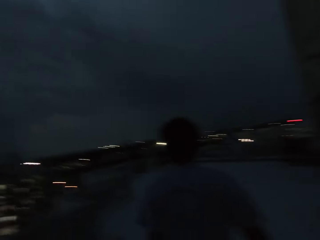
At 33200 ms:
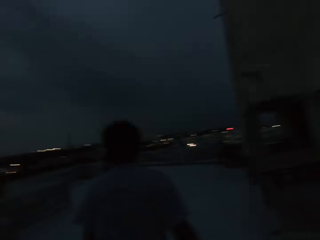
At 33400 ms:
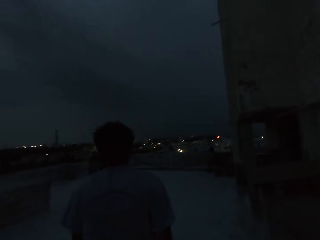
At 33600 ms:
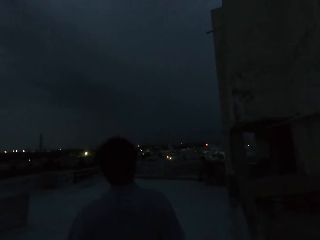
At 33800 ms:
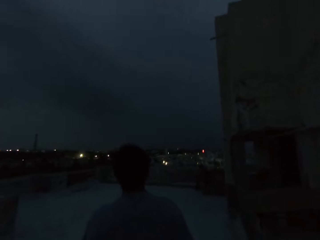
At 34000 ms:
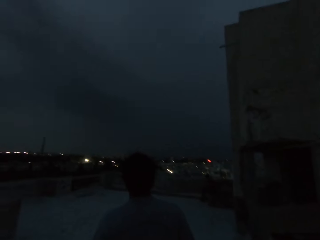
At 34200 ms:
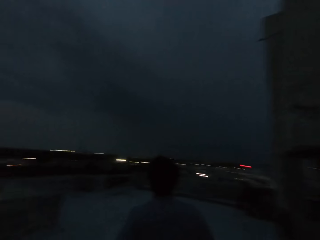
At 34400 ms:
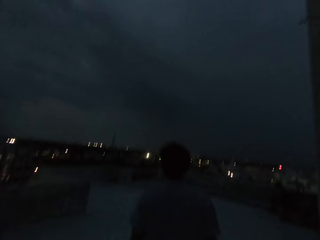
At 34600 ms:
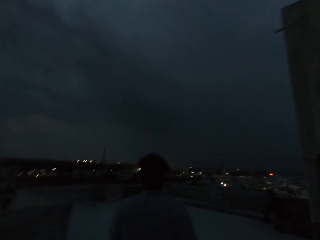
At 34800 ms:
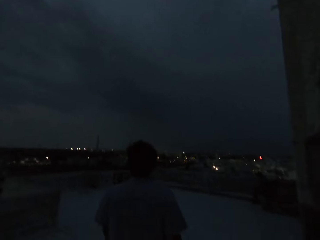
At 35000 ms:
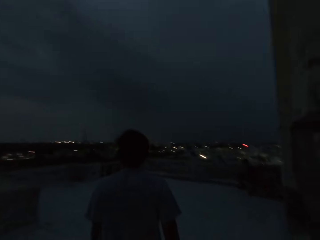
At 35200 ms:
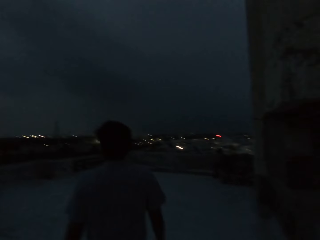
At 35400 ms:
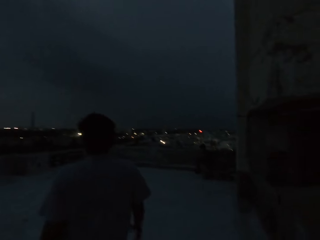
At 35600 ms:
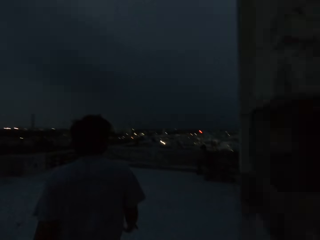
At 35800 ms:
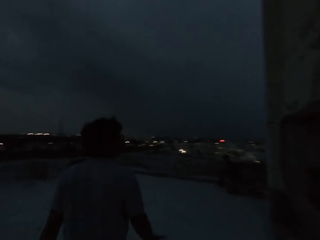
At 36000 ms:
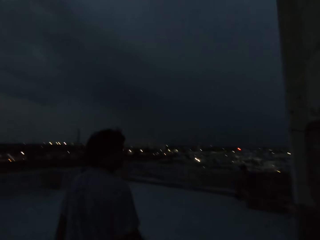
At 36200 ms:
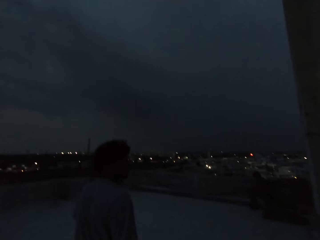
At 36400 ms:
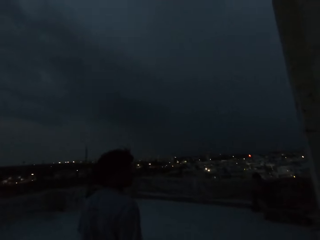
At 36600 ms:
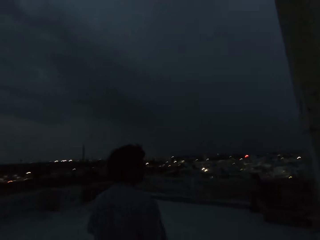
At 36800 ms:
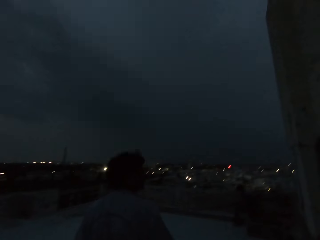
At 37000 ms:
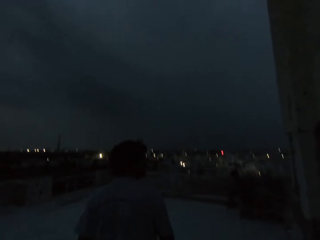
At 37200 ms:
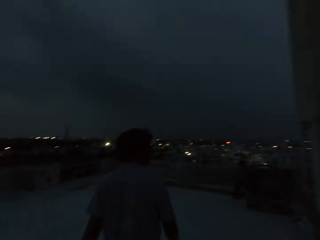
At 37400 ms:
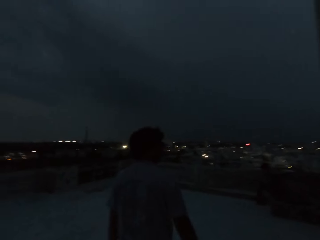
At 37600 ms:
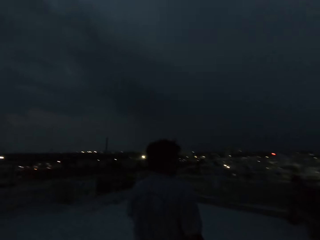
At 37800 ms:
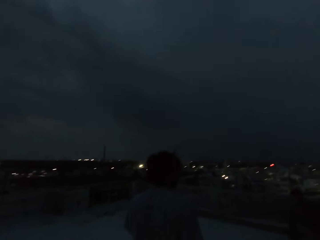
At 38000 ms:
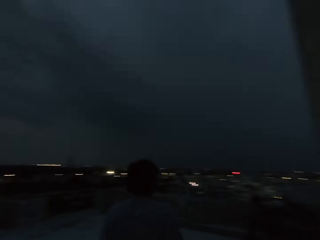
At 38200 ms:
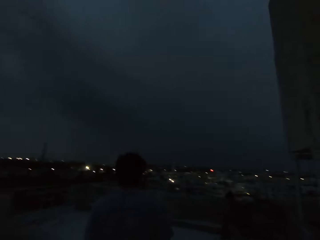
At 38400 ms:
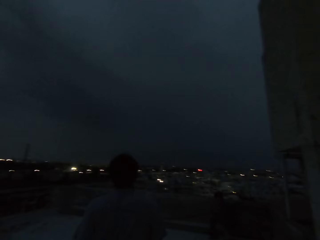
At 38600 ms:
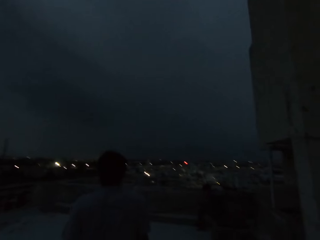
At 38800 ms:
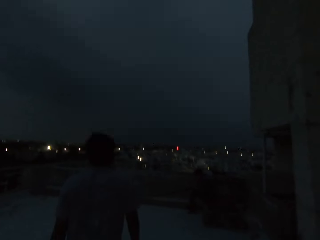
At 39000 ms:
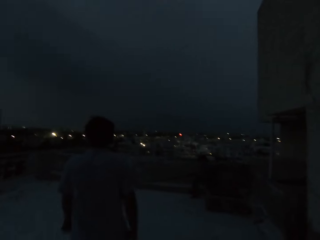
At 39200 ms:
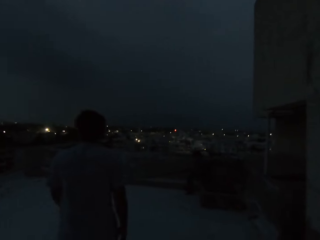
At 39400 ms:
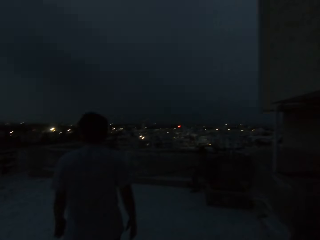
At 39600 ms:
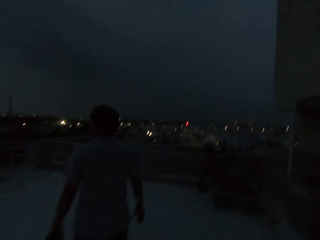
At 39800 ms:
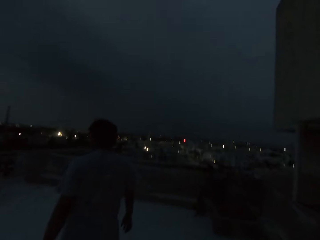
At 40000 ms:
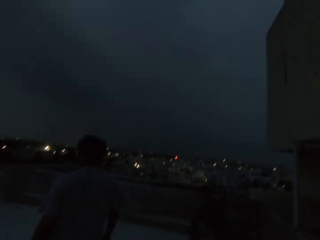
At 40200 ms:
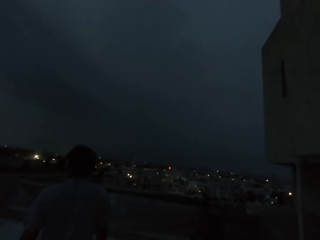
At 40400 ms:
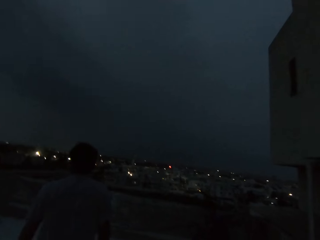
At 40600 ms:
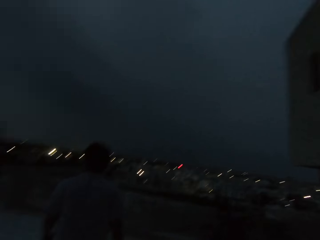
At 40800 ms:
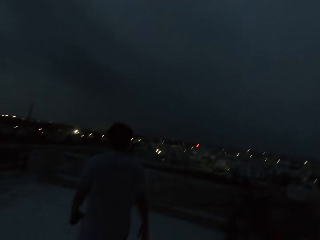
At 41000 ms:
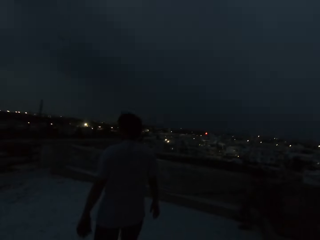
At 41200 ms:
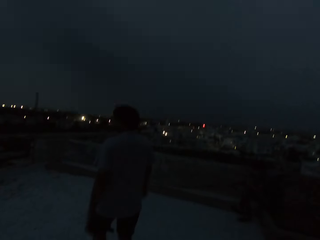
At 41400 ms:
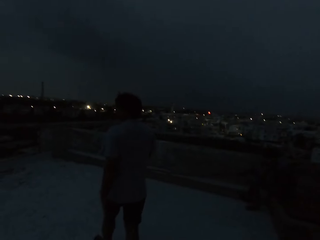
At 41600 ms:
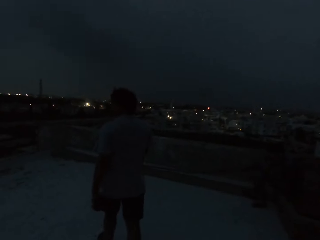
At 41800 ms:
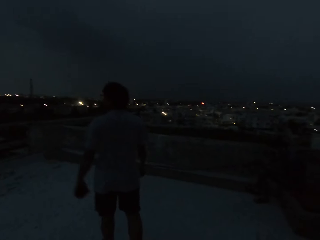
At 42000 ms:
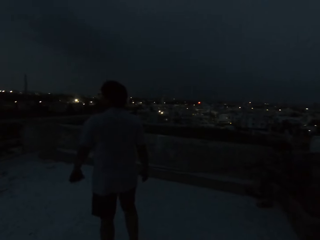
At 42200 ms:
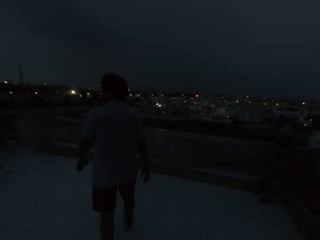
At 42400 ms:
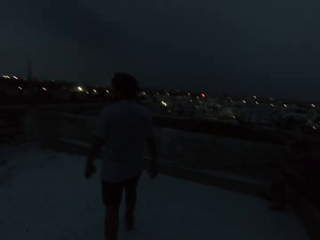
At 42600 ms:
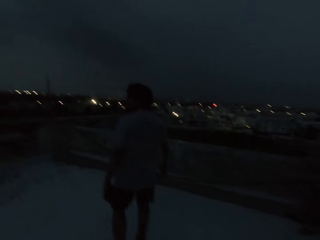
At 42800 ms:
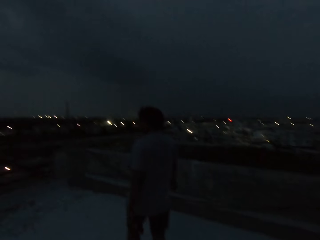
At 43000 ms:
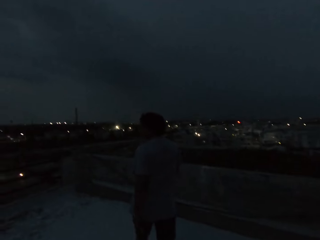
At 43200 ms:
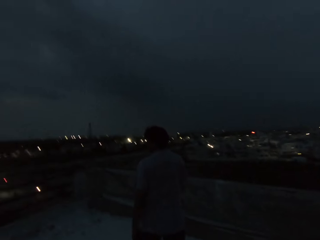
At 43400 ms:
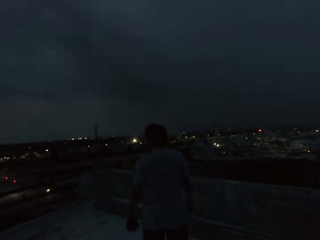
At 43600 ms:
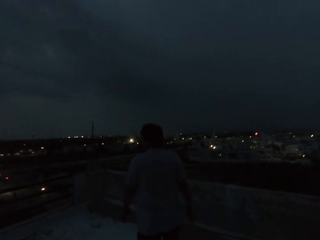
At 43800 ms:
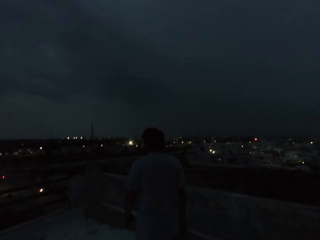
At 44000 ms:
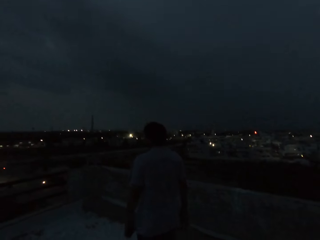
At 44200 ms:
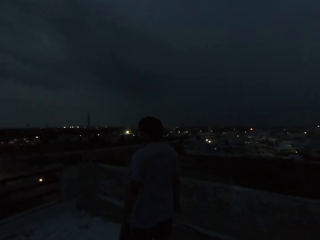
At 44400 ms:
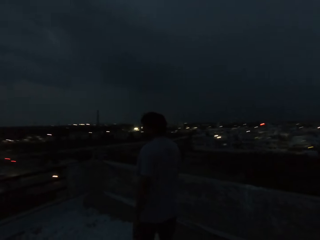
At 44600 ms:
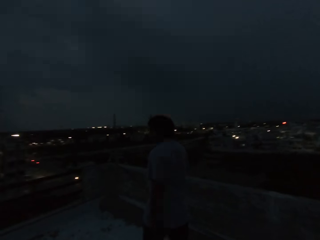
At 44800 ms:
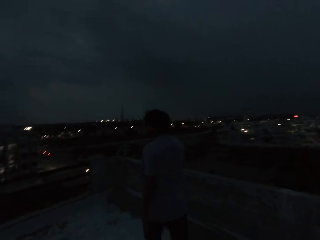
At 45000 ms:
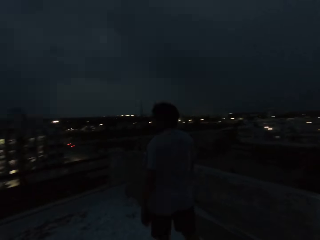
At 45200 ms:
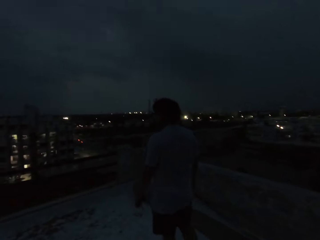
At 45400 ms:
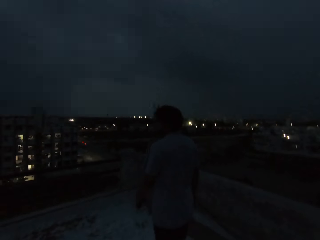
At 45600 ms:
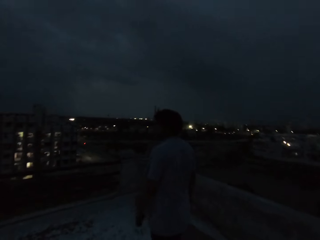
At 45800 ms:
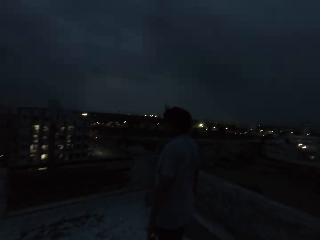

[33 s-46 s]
The camera wearer looks around.

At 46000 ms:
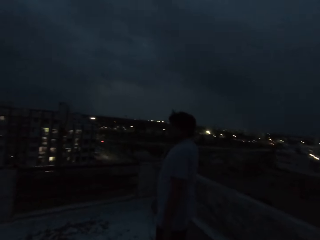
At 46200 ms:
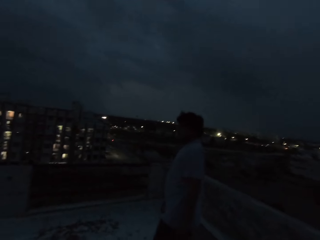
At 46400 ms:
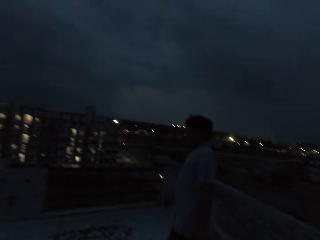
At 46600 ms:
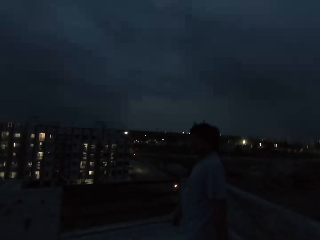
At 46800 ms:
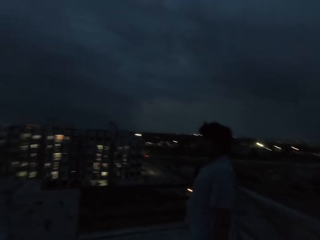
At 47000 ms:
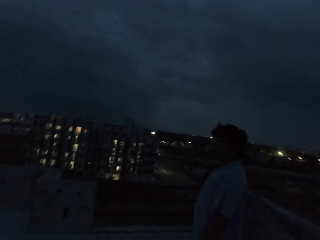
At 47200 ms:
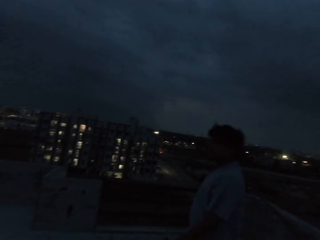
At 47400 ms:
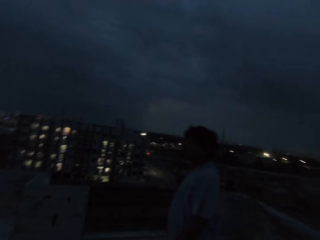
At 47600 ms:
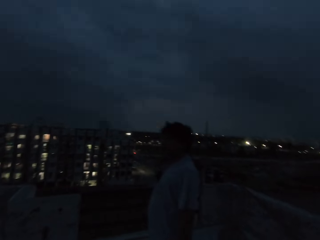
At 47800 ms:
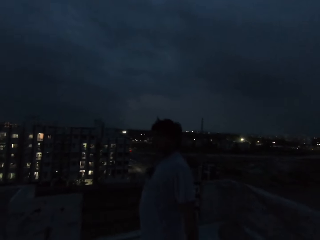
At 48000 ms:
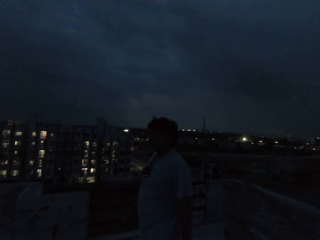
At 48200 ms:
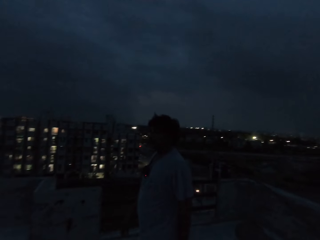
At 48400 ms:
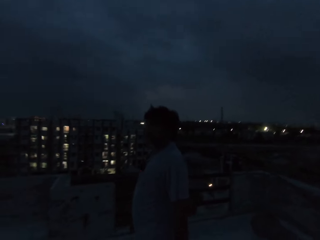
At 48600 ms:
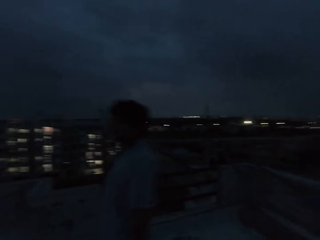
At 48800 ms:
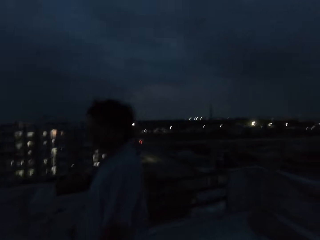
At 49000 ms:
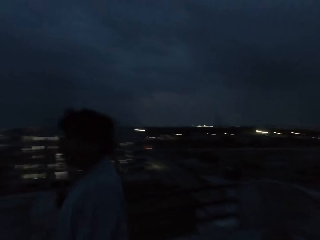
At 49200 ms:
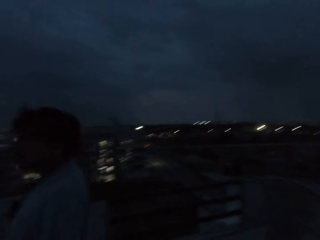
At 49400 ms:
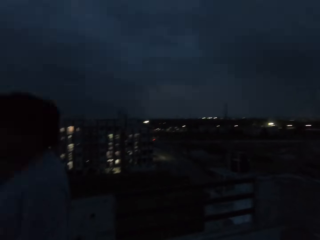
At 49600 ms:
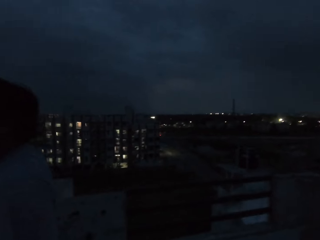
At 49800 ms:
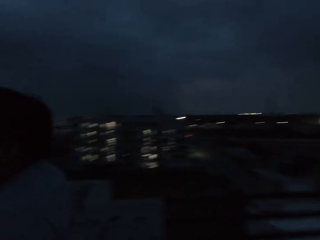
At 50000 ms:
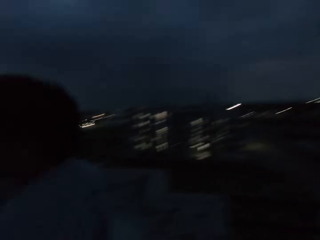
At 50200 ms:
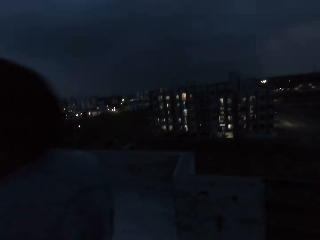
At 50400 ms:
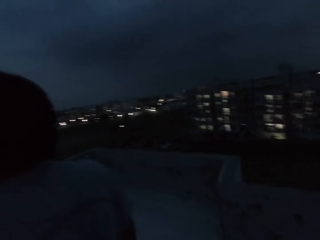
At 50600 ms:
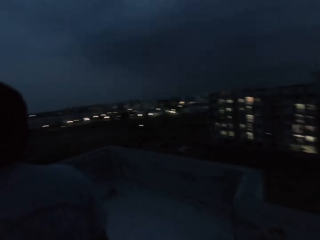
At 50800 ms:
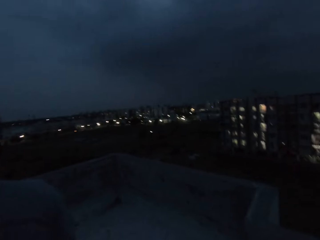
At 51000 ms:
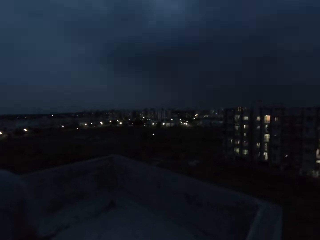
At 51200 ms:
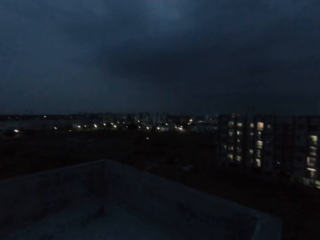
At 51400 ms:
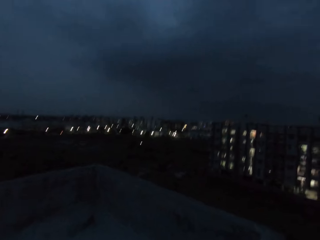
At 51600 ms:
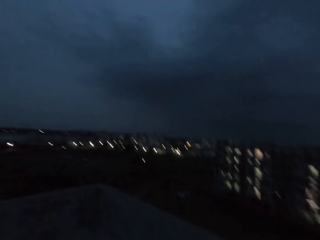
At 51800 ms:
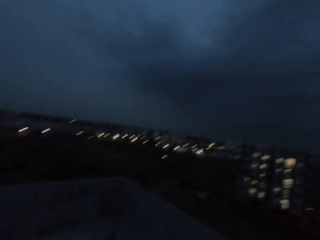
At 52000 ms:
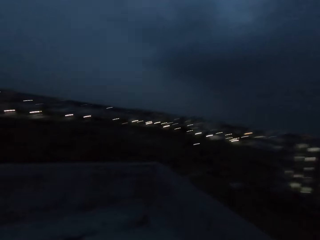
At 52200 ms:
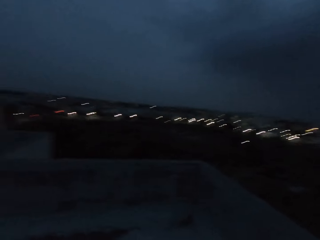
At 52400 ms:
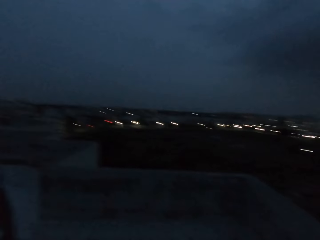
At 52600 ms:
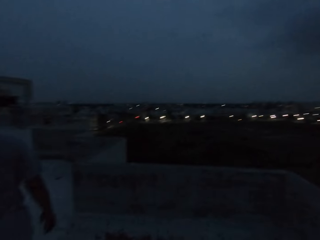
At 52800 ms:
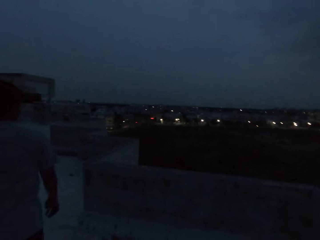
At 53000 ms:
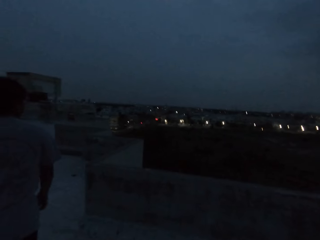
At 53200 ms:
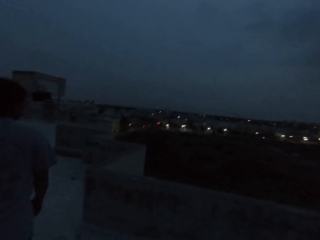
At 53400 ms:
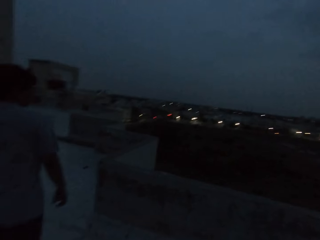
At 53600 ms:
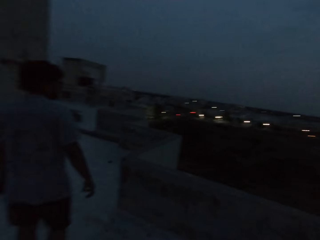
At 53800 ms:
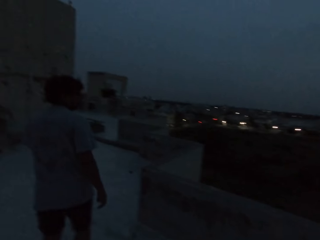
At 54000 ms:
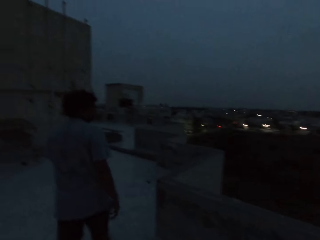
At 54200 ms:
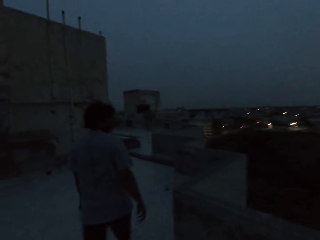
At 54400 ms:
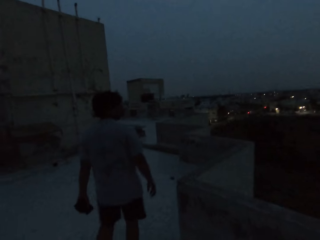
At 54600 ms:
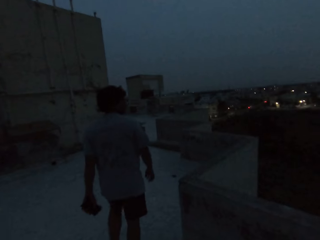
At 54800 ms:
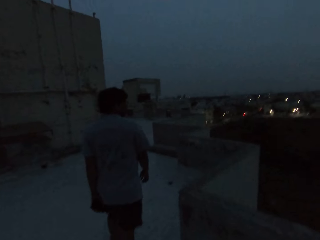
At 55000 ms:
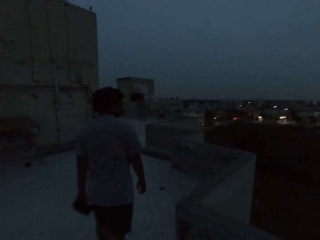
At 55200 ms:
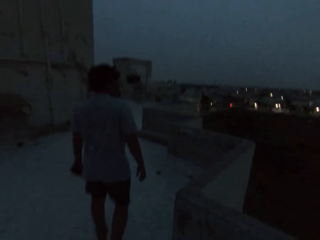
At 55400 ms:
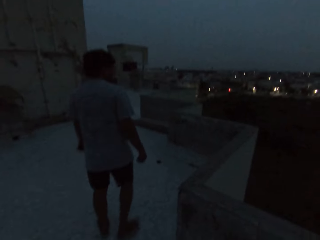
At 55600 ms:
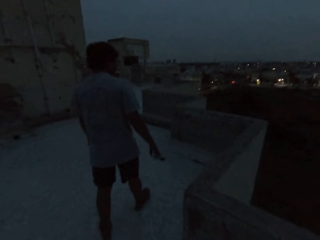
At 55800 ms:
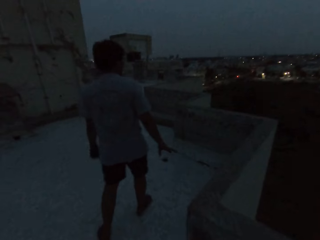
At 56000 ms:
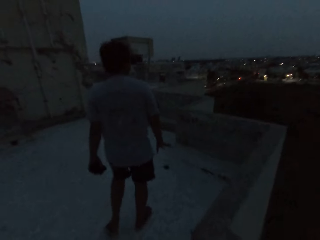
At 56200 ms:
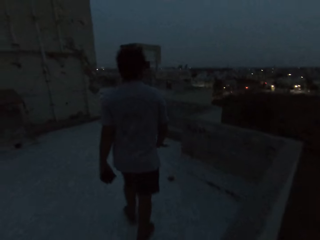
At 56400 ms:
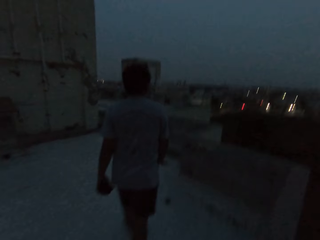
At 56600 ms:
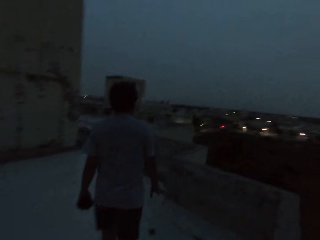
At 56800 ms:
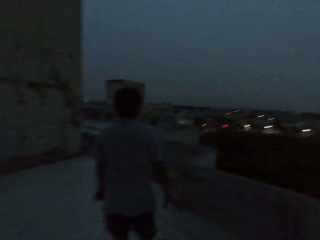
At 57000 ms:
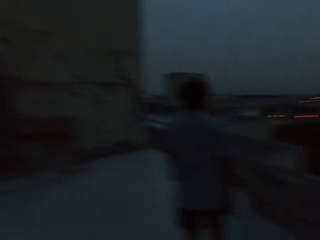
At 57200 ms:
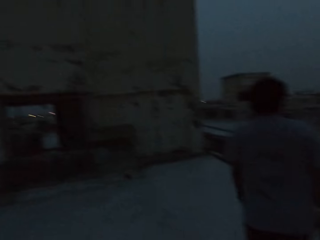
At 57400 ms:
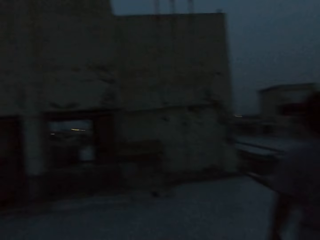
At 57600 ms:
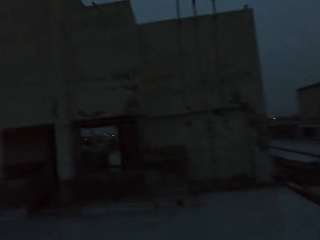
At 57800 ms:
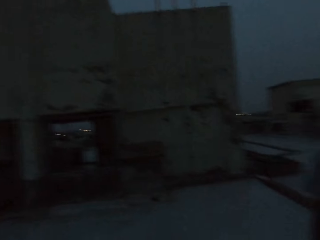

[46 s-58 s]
A person looks around. The person walks around with the camera wearer. The person looks around. The camera wearer looks around.
